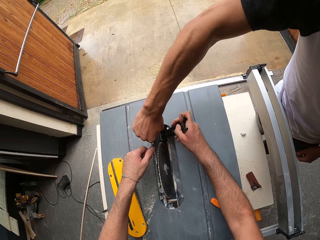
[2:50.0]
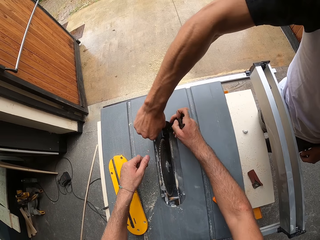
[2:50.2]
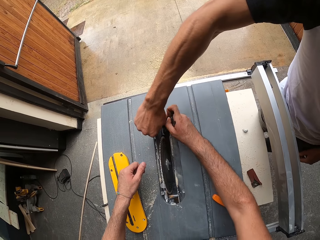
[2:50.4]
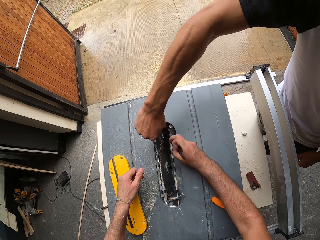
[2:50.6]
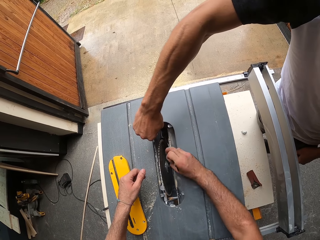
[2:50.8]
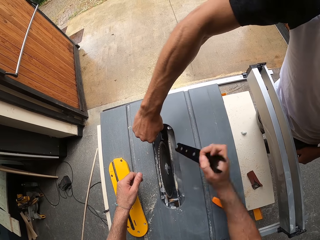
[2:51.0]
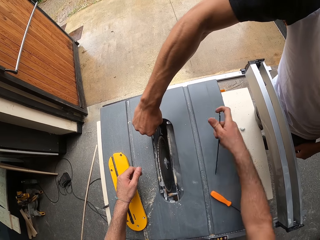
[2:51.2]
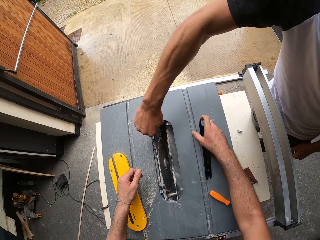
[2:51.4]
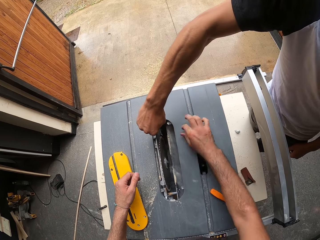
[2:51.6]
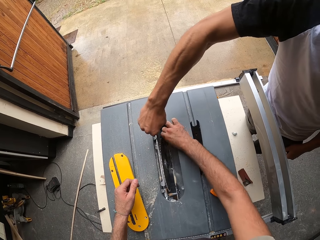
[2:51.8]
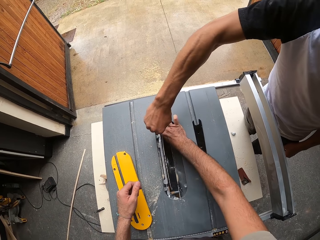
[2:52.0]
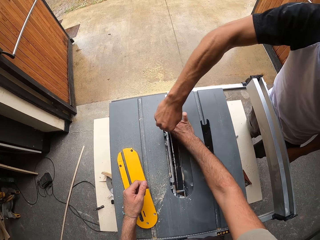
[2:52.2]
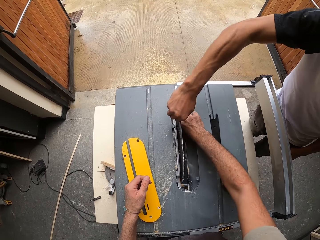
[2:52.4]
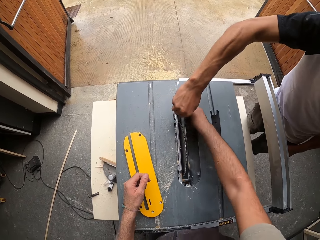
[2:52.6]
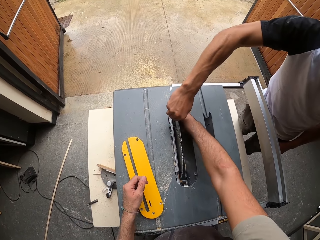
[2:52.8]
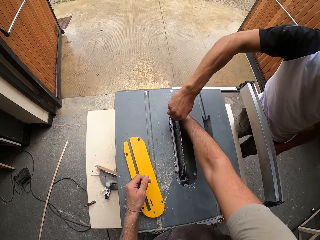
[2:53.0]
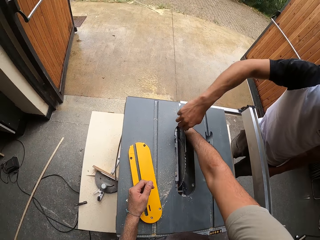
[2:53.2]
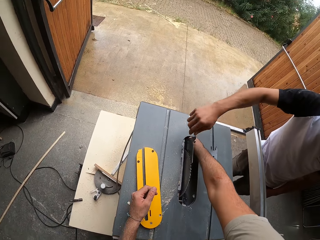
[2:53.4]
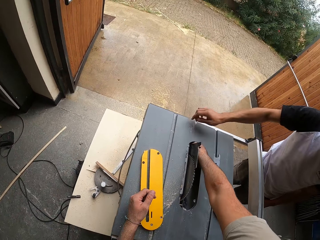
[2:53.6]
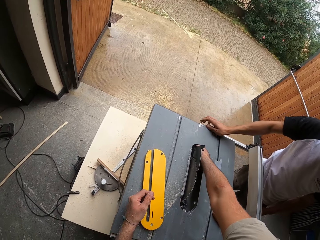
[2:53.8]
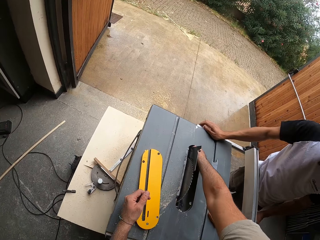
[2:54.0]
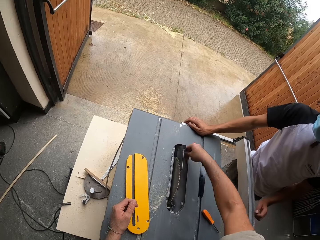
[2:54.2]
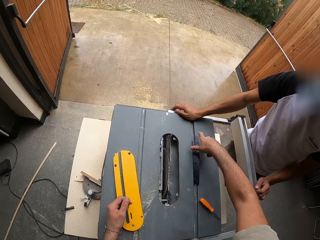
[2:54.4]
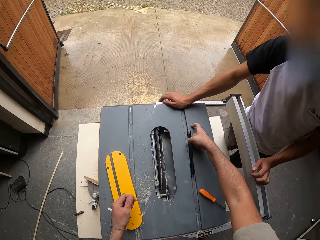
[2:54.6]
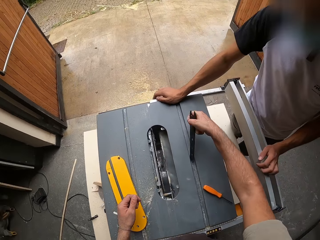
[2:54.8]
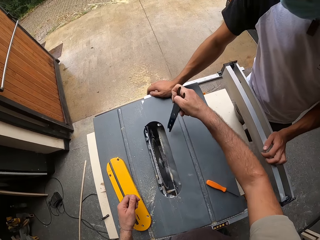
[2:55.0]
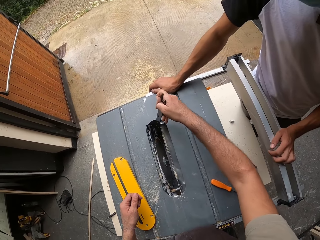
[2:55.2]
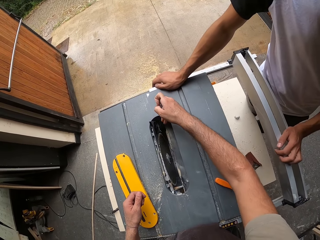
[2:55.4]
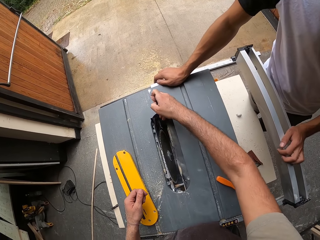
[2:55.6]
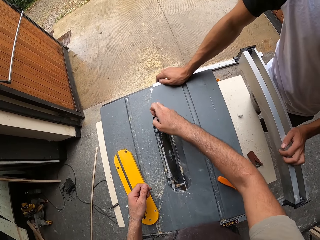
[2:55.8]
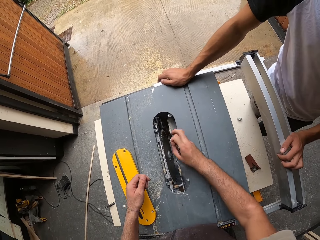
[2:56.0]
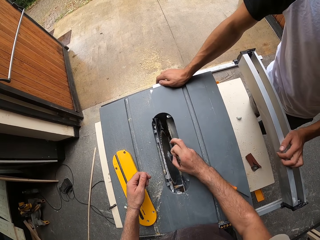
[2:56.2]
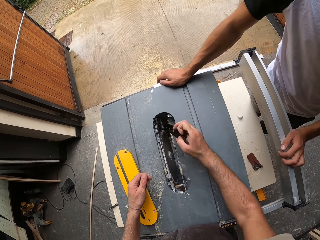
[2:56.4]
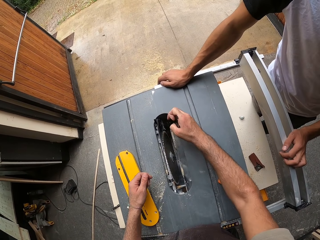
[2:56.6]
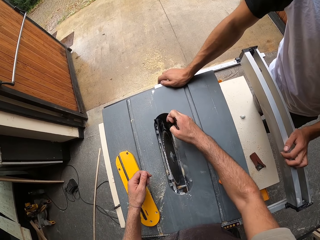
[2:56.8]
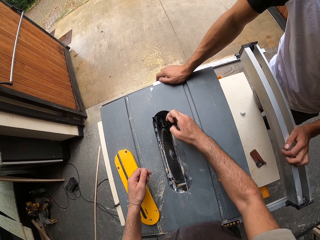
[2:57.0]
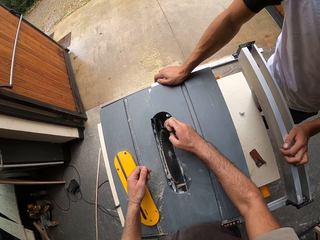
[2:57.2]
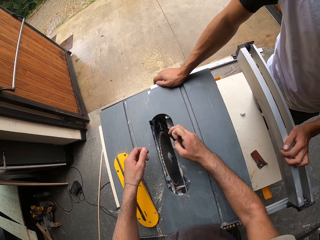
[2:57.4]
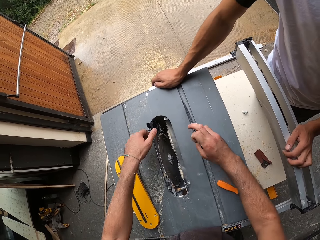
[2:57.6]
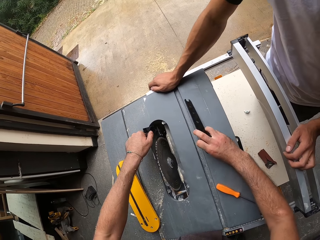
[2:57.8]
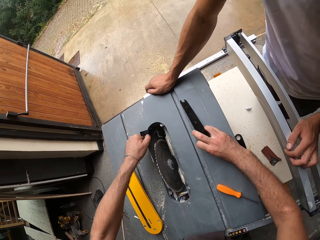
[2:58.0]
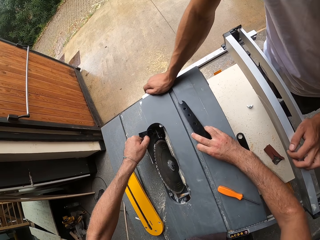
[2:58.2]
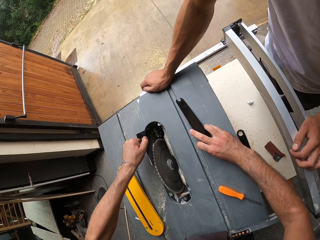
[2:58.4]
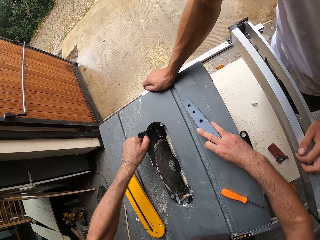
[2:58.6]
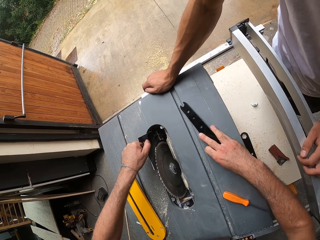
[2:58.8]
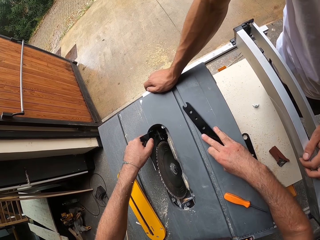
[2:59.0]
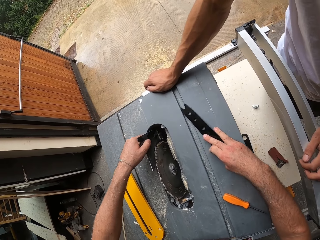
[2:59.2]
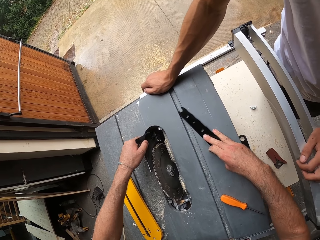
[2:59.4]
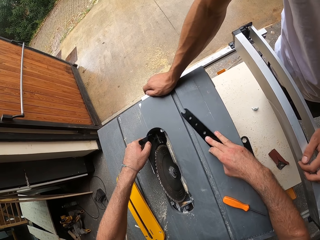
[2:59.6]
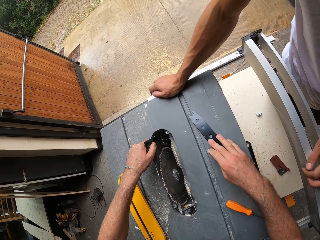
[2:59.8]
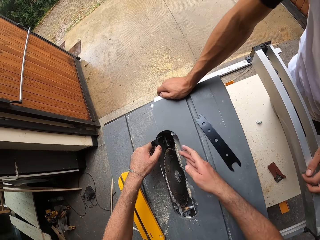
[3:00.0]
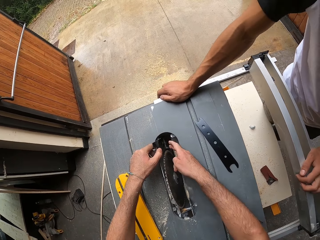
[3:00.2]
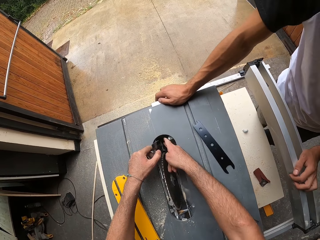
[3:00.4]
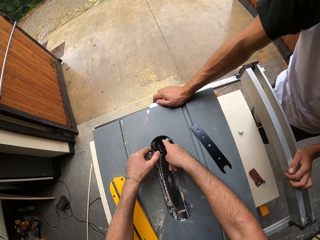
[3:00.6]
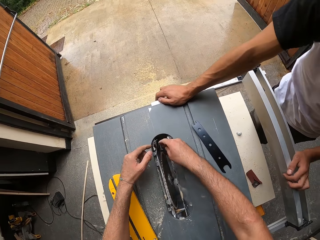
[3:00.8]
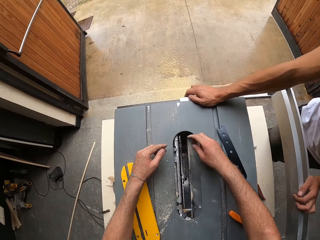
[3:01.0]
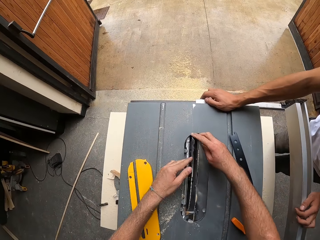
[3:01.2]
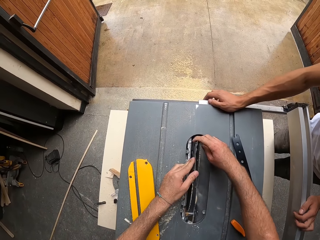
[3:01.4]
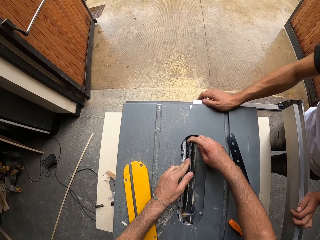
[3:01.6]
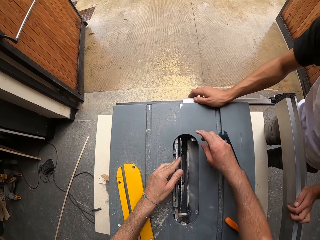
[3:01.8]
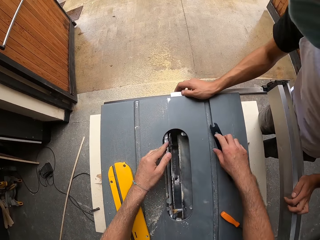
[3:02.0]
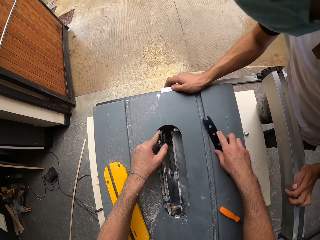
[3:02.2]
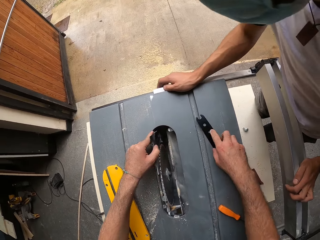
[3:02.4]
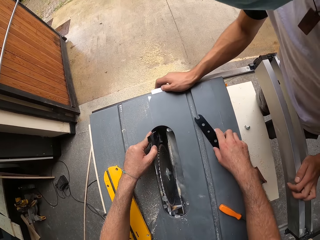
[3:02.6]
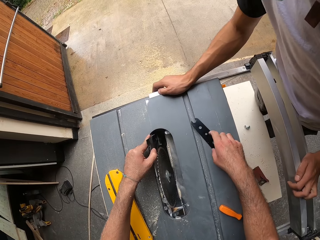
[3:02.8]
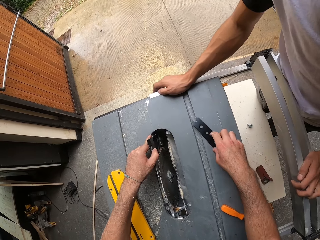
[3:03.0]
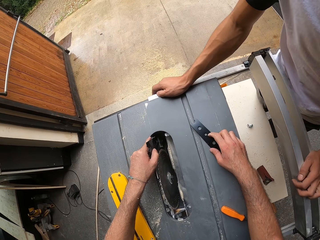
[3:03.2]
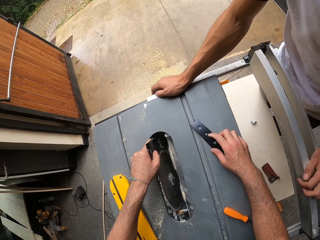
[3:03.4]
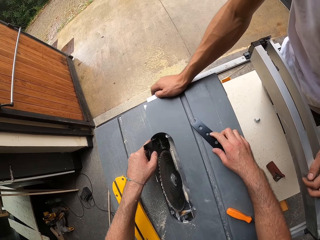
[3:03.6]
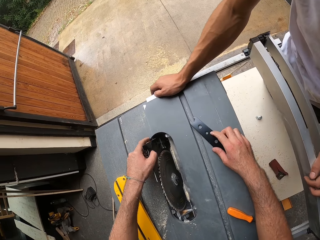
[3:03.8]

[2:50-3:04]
The camera wearer drops the table saw feather board in his right hand on the table saw stand. He puts his right hand in the table saw blade compartment. He fixes the wood cutter machine. He picks the table saw feather board from the table saw stand with his right hand. He unscrews the table saw blade guard with the feather board in his right hand. He fixes the wood cutter machine. He pulls the table saw blade guard with his left hand. He drops the table saw feather board in his right hand on the table saw stand. He puts his right hand in the table saw blade compartment. He removes a metal.

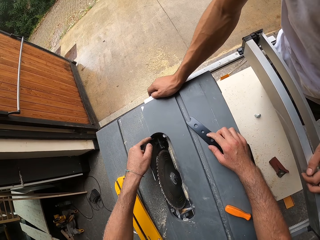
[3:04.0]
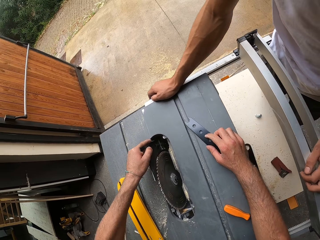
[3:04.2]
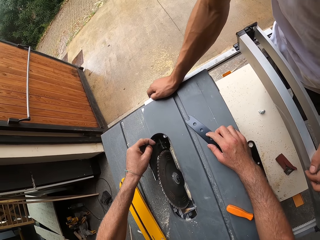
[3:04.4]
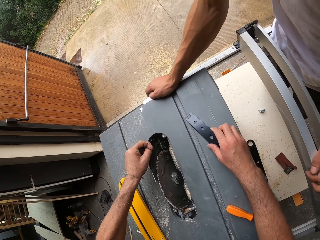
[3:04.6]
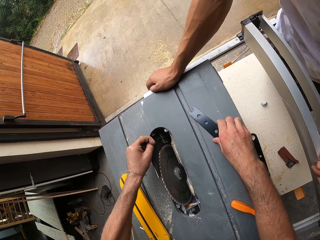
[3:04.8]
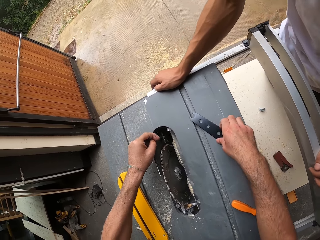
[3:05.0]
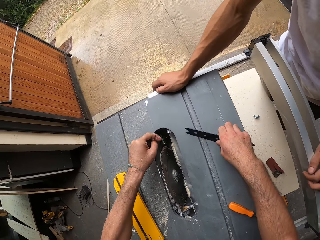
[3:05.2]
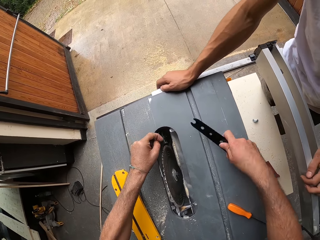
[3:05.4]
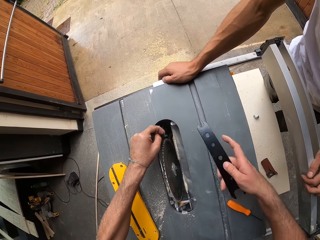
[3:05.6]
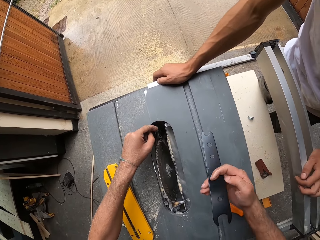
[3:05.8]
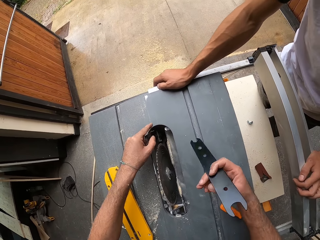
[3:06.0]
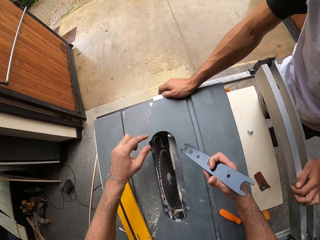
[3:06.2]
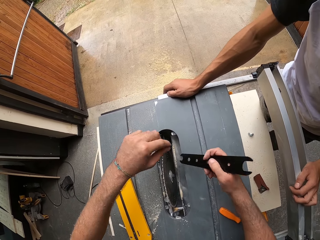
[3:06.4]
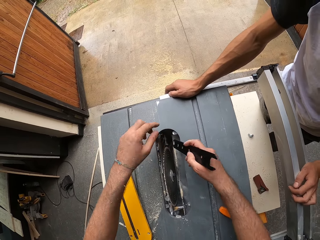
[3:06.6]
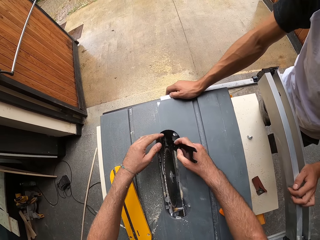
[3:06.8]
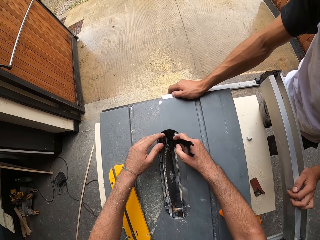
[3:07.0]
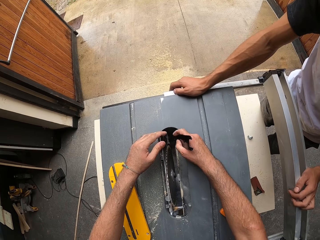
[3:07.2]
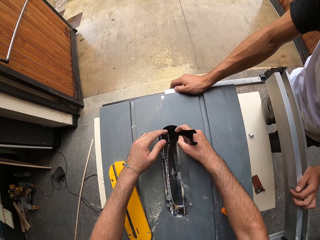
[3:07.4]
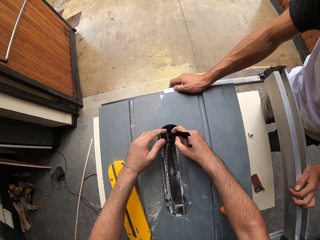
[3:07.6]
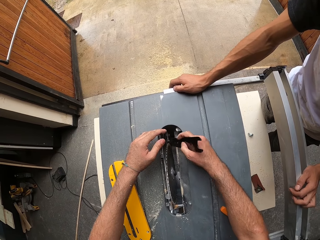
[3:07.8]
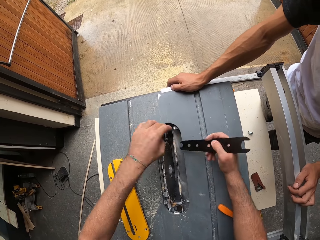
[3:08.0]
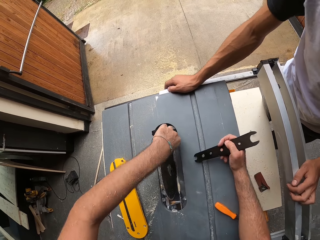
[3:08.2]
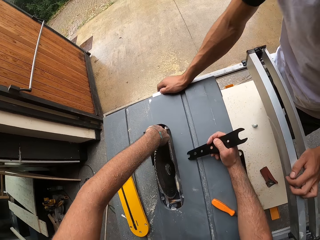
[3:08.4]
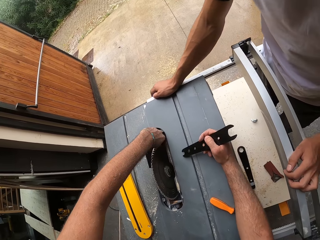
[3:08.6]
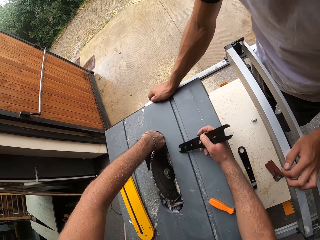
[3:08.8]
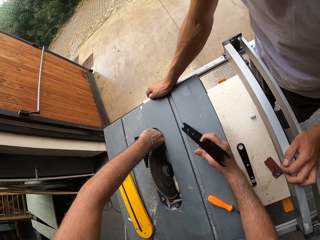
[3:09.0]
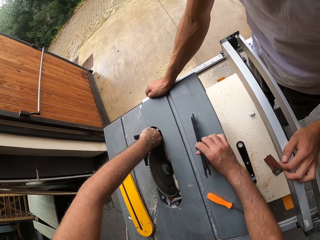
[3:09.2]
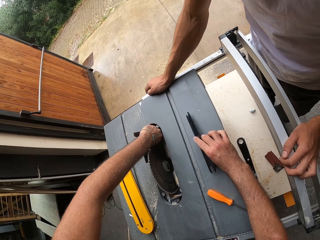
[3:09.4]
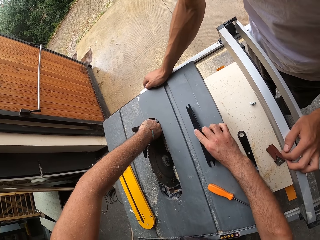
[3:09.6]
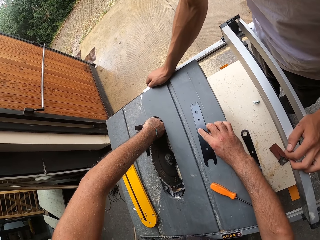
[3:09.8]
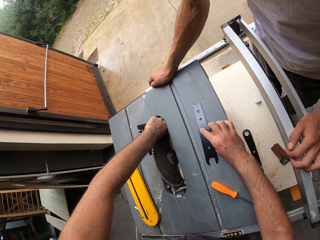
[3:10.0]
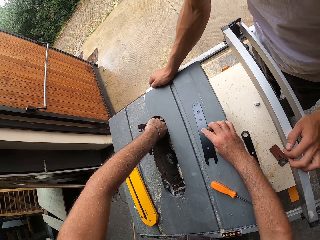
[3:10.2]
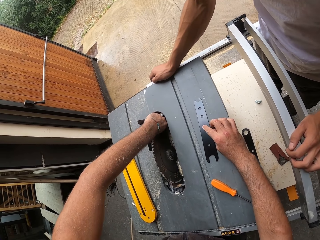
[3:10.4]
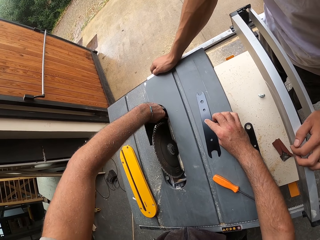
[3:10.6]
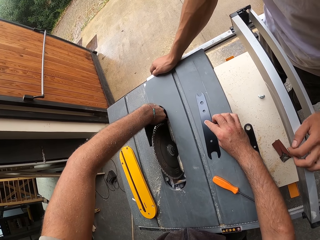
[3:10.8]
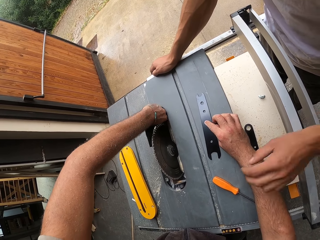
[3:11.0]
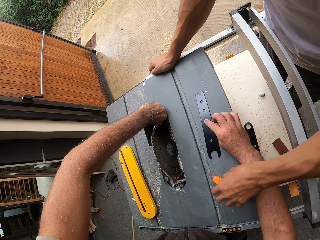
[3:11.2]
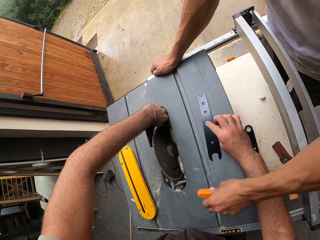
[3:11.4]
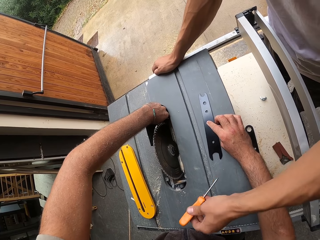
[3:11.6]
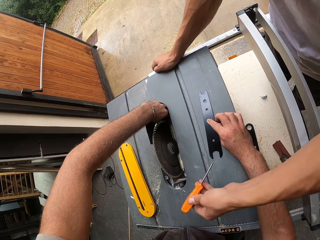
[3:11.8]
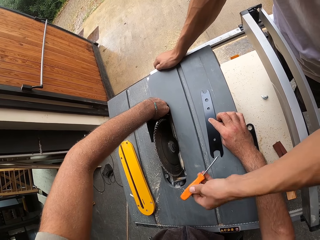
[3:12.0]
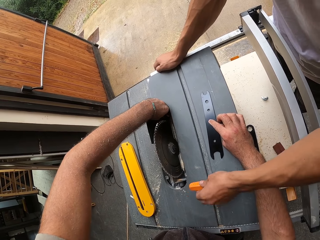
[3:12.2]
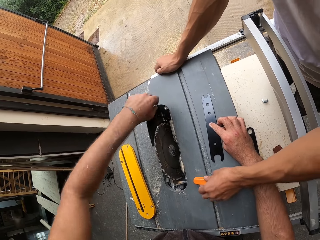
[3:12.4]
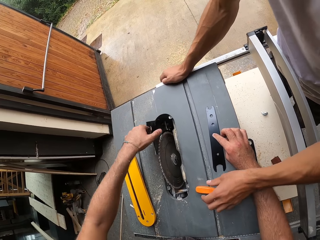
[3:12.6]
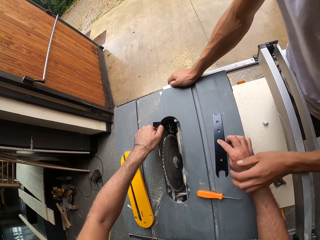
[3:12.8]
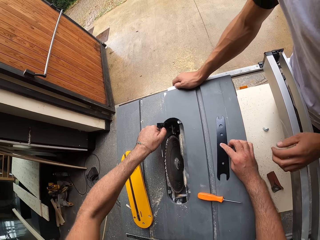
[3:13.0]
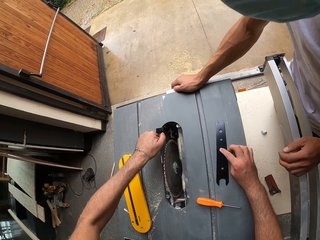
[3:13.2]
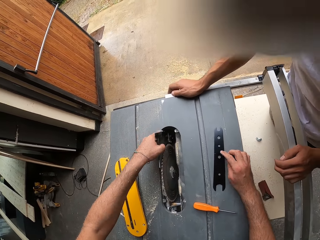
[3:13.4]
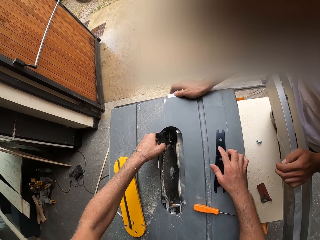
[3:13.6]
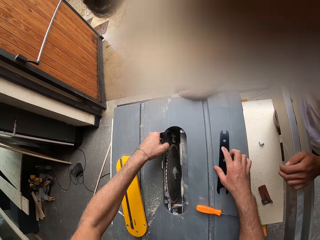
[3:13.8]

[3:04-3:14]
The camera wearer picks the table saw feather board from the table saw stand with his right hand. He pulls the table saw blade guard with his left hand. He fixes the wood cutter machine. He puts his left hand in the table saw blade compartment. He drops the table saw feather board in his right hand on the table saw stand. A man picks the screwdriver on the table saw stand with his left hand and drops the screwdriver in his left hand on the table saw stand. The camera wearer pulls the table saw blade guard with his left hand. He removes a metal.
